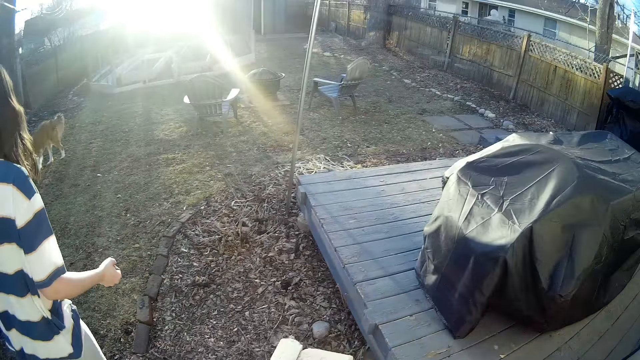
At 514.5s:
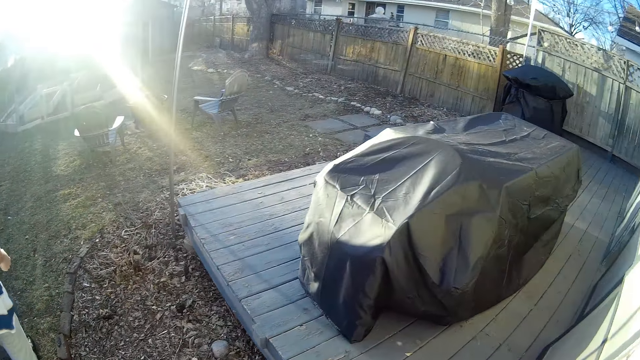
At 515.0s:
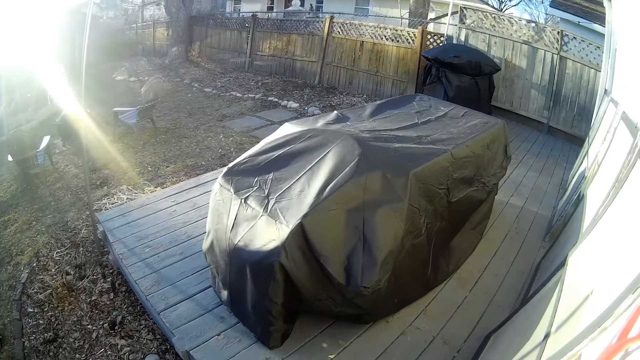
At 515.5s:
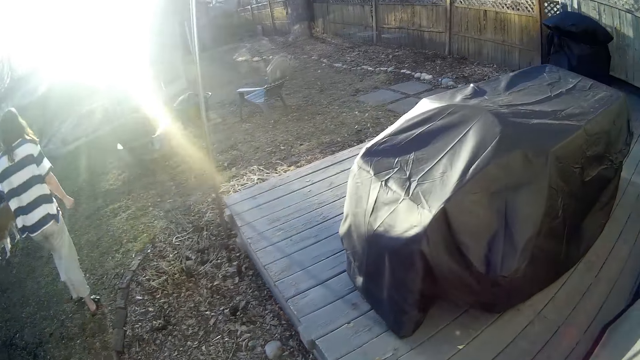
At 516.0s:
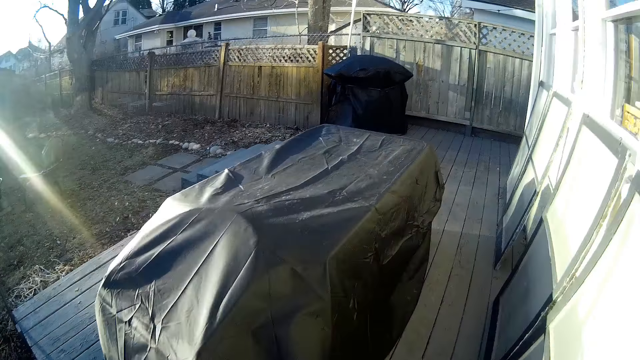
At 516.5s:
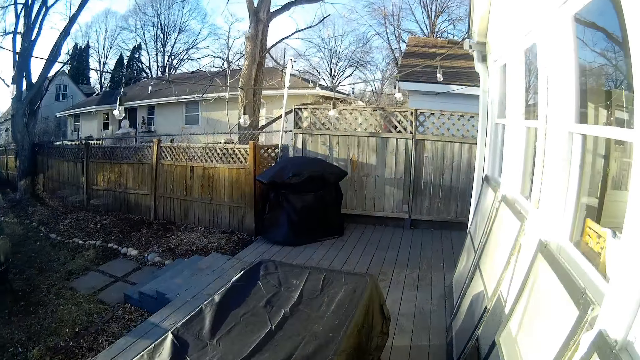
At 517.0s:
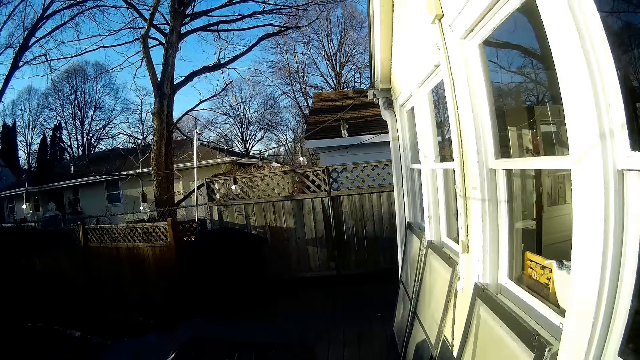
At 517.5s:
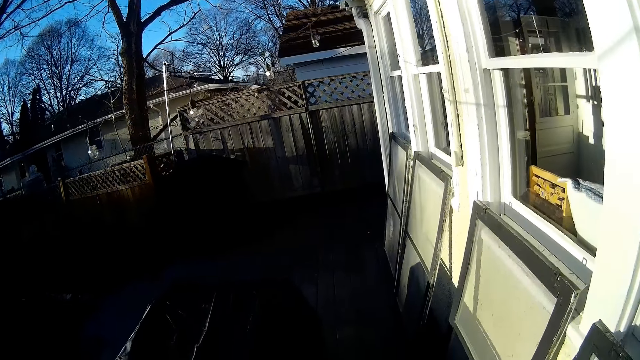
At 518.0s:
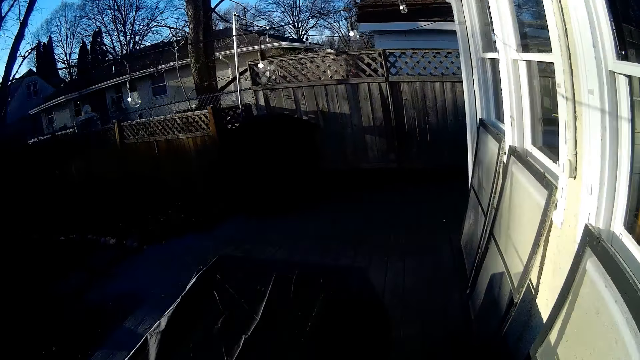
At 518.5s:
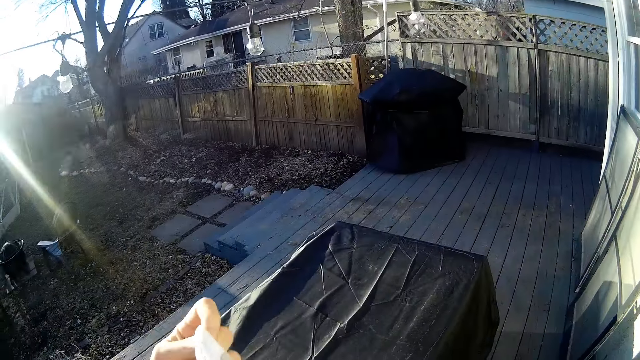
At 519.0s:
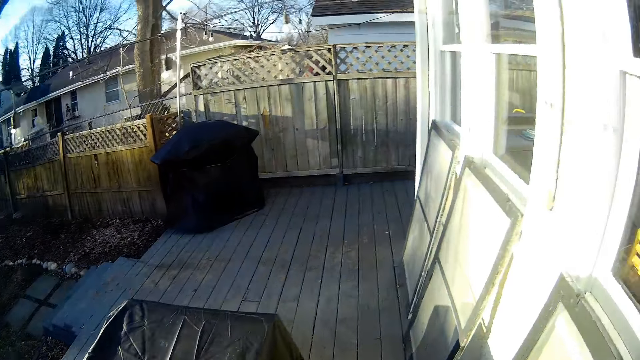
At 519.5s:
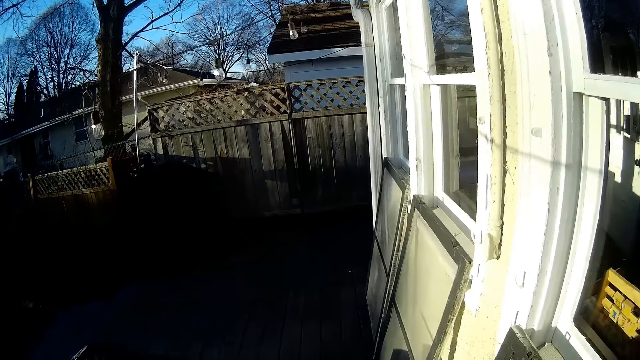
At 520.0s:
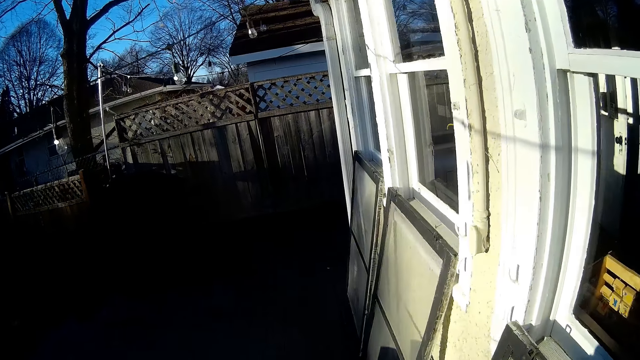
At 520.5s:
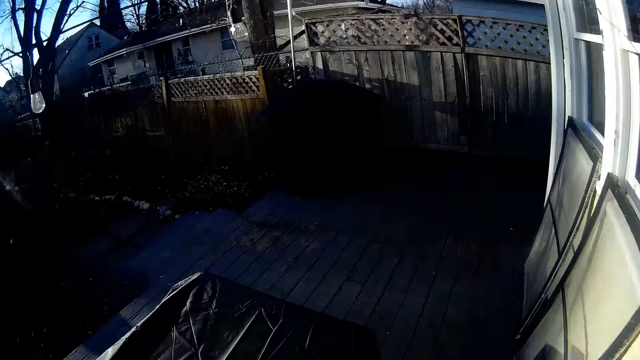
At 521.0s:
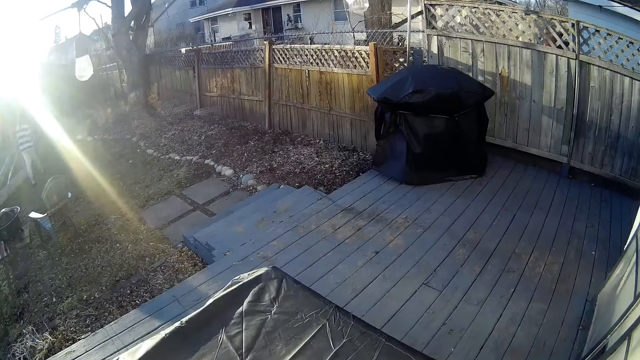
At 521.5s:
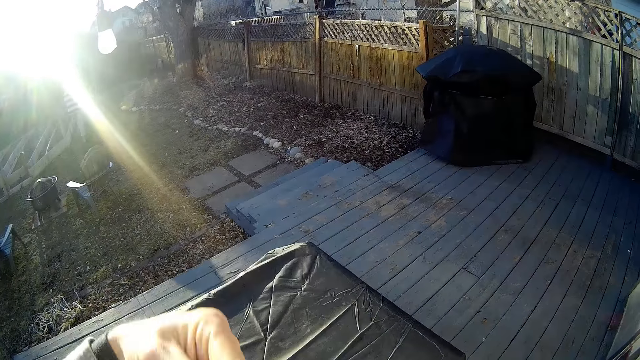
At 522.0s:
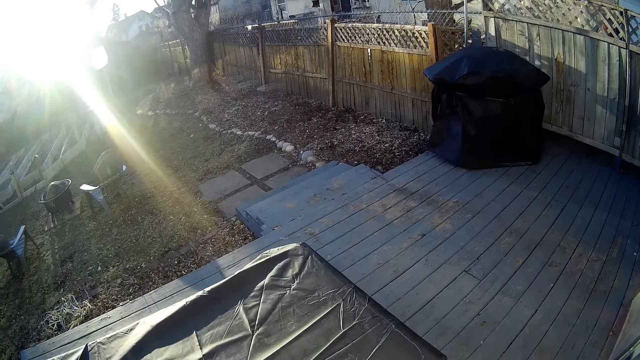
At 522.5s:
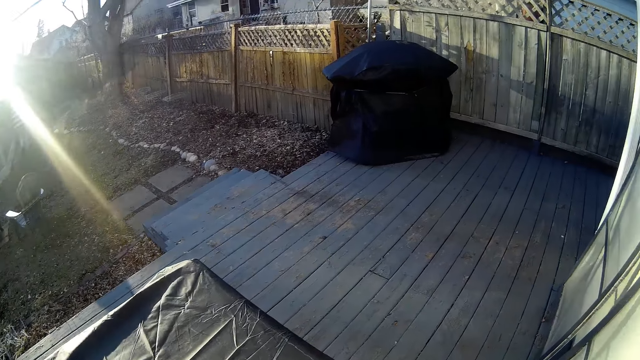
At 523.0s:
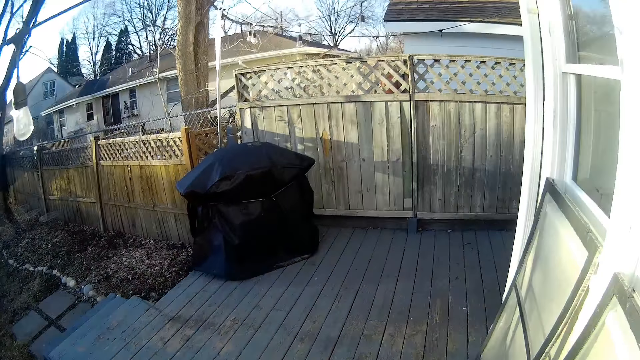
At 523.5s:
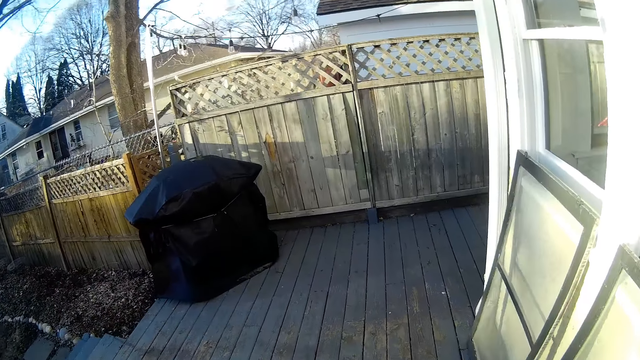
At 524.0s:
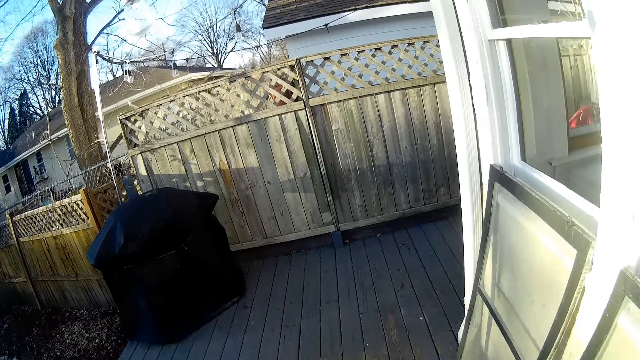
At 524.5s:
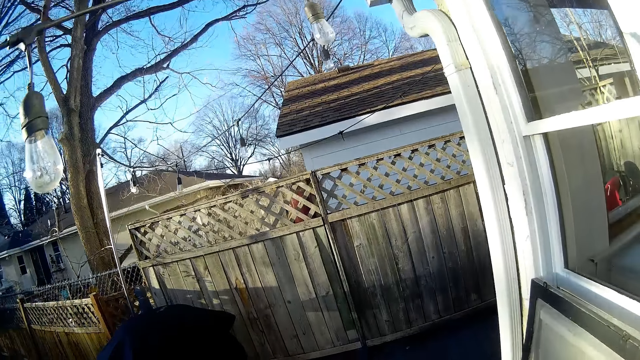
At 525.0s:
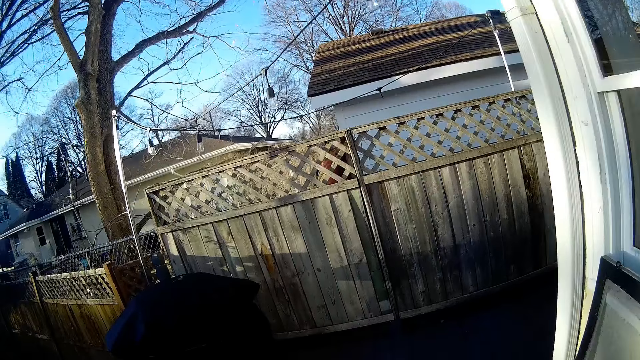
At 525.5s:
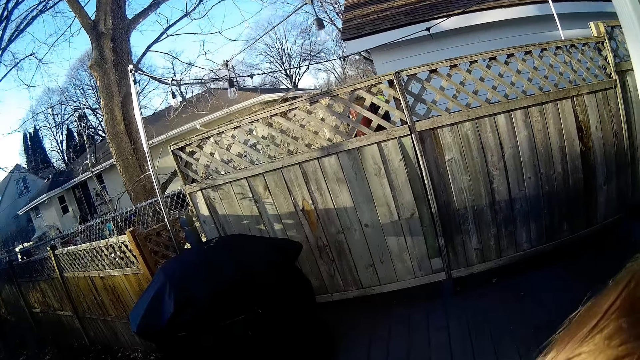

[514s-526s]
The camera wearer walks around the compound with the baby in his hands. He wraps the baby in his hands in the piece of cloth. The woman walks towards a storehouse in the compound.

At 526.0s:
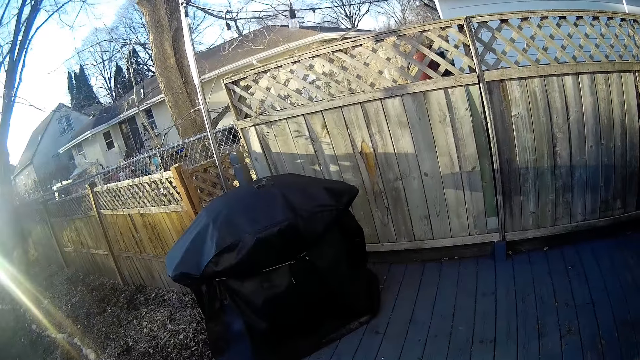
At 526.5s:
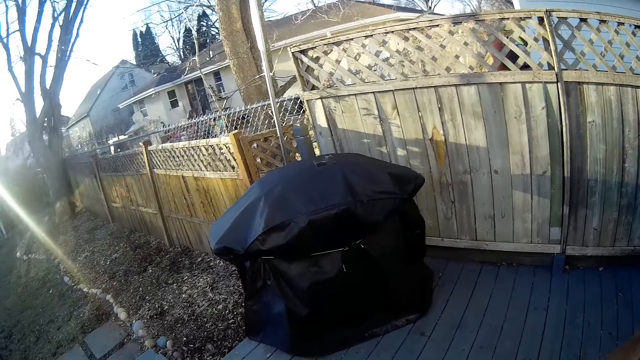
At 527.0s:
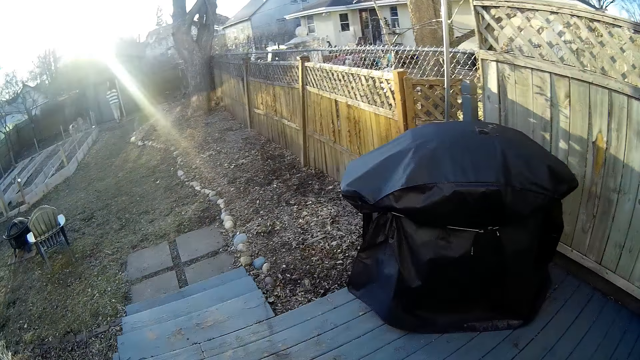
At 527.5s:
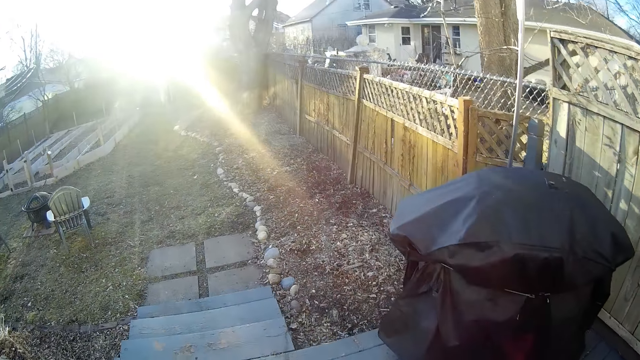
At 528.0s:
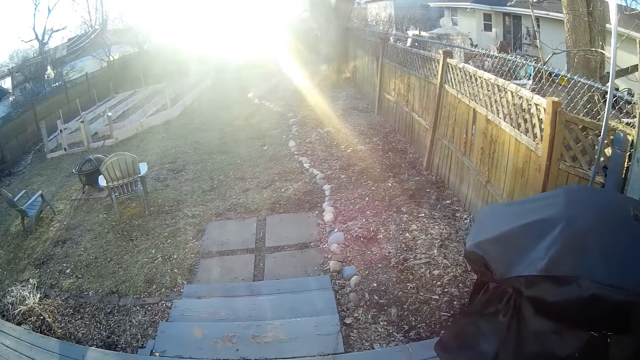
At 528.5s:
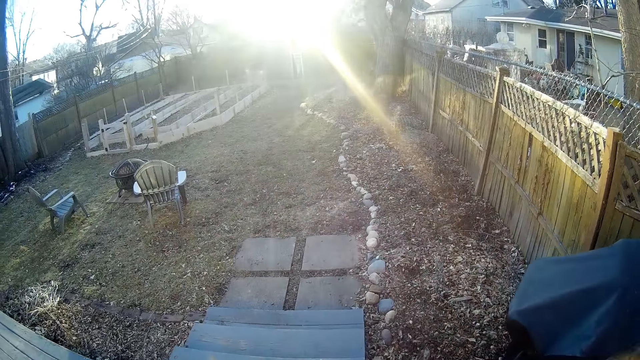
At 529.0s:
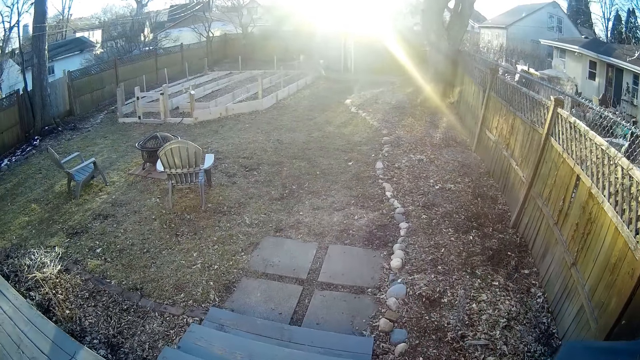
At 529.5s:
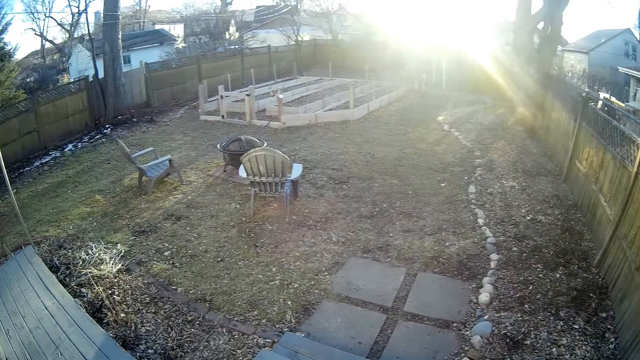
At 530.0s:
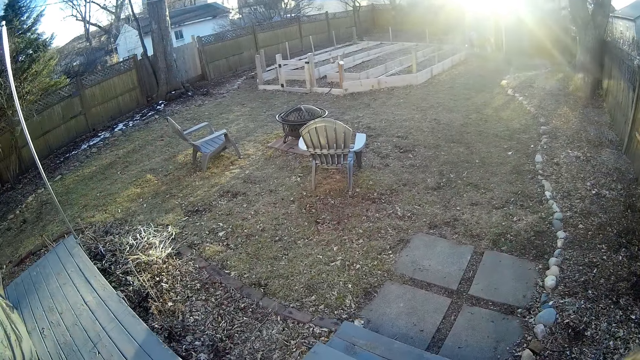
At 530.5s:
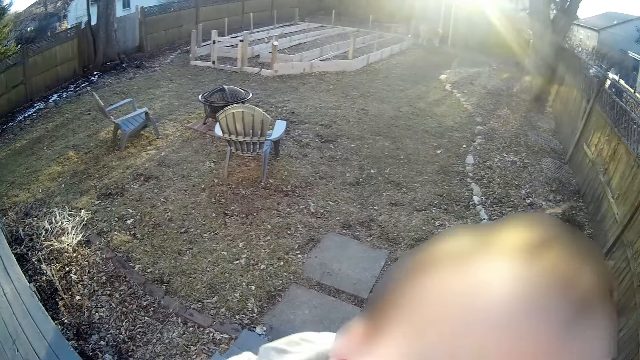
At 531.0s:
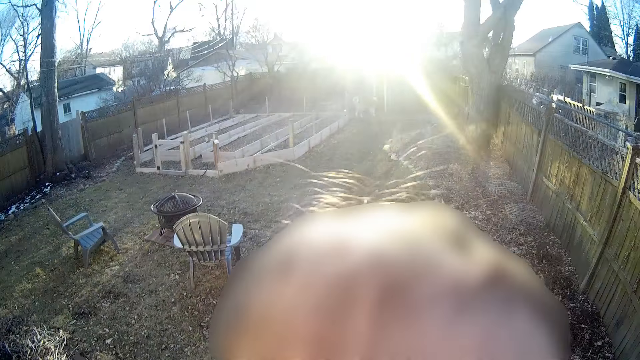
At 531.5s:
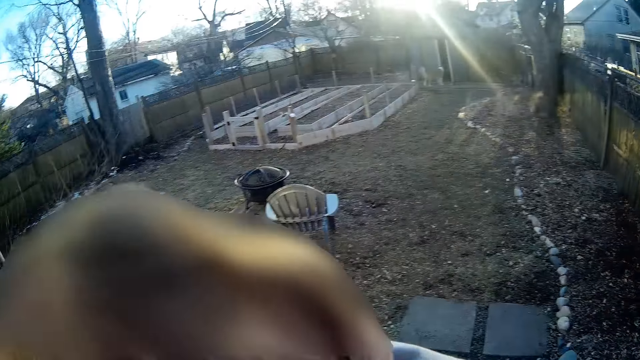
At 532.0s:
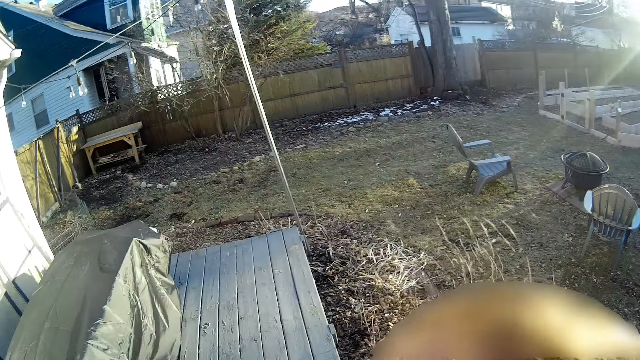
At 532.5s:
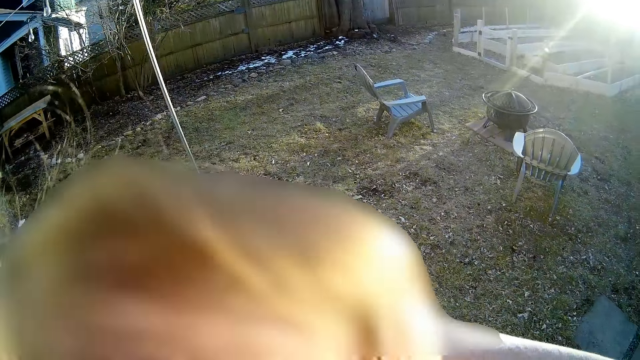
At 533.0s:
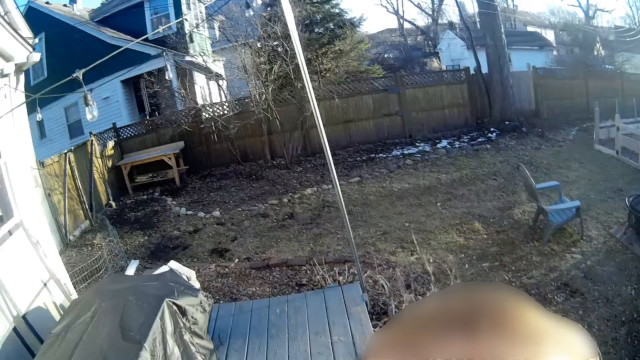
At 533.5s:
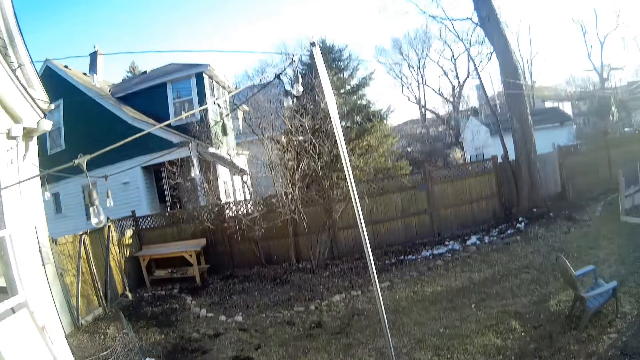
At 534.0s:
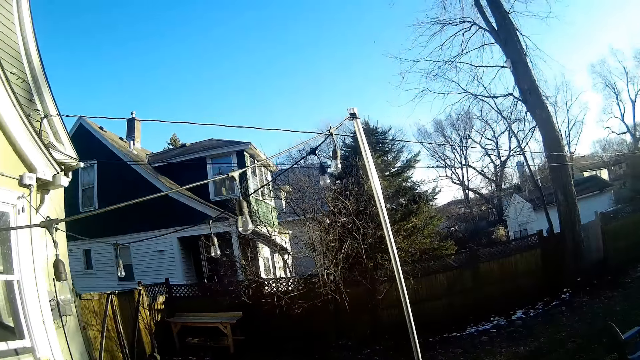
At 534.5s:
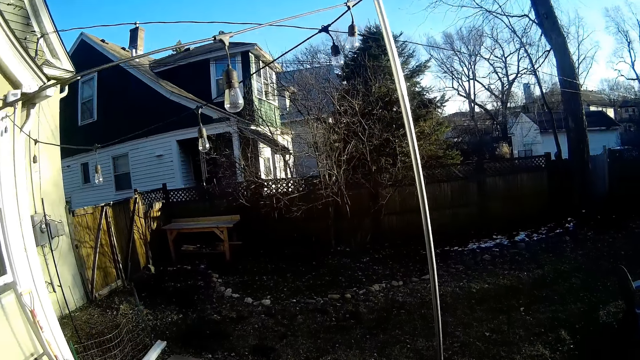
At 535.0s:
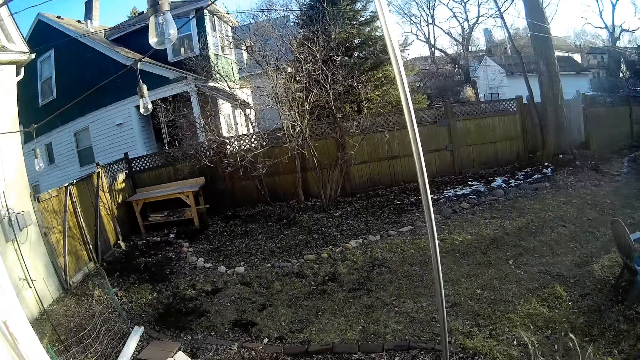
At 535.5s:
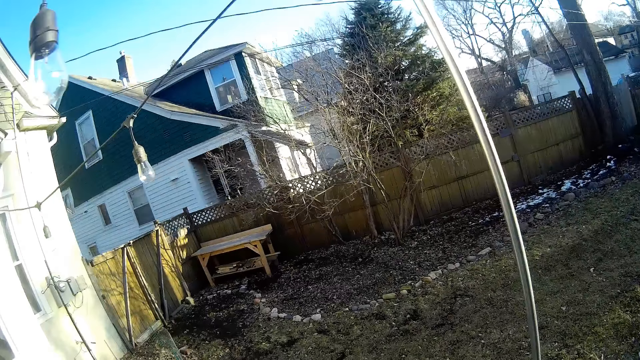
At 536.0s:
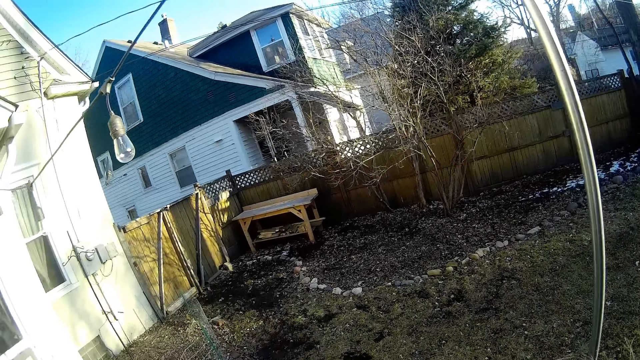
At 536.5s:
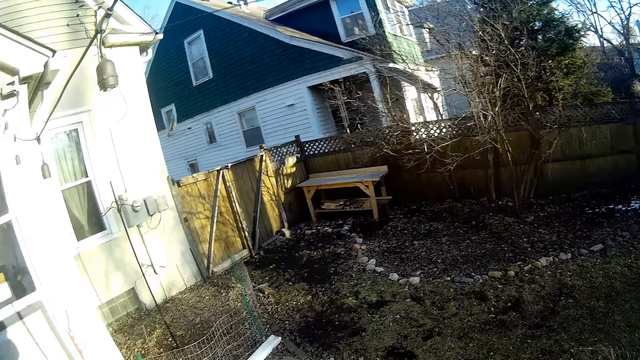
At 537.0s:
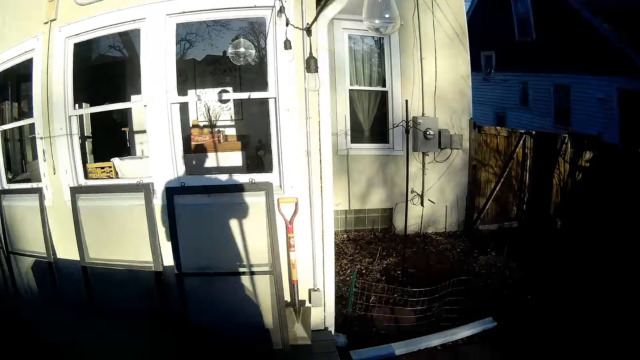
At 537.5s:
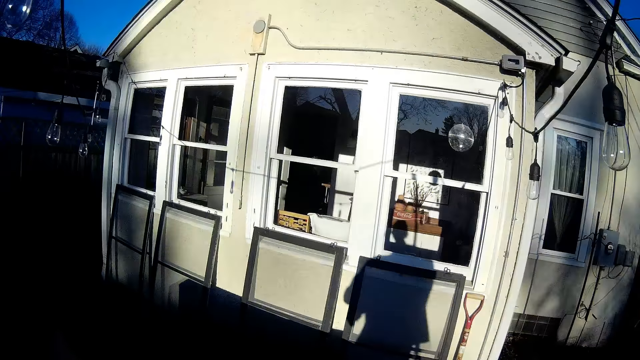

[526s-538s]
The woman enters the storehouse in the compound. The baby cries in the hands of the camera wearer. The camera wearer pets the baby in his hands.
